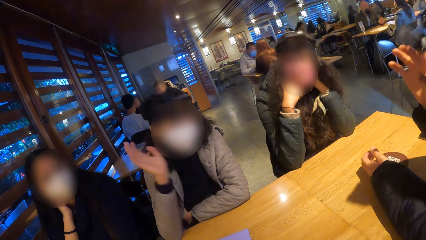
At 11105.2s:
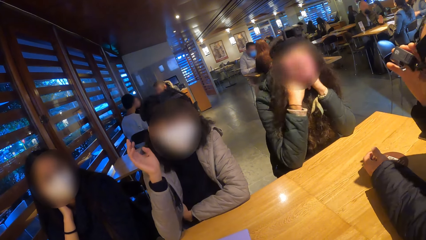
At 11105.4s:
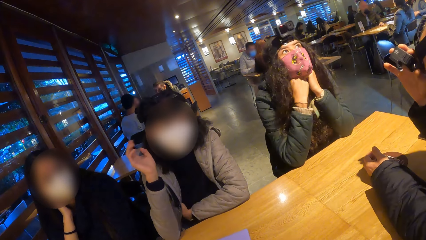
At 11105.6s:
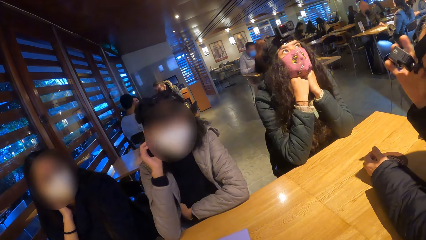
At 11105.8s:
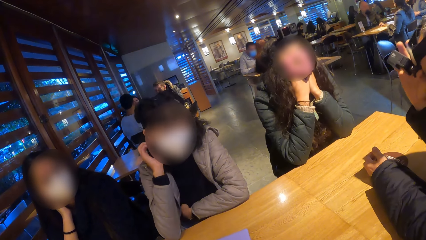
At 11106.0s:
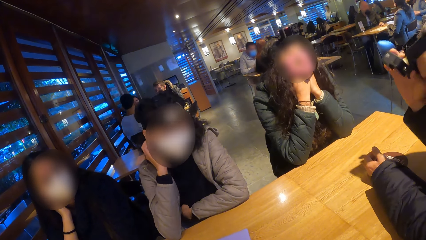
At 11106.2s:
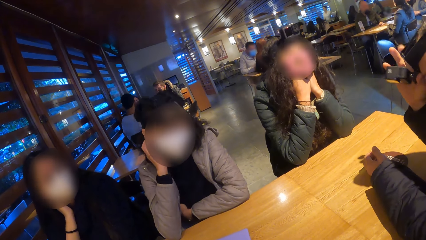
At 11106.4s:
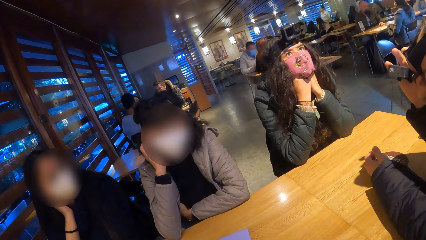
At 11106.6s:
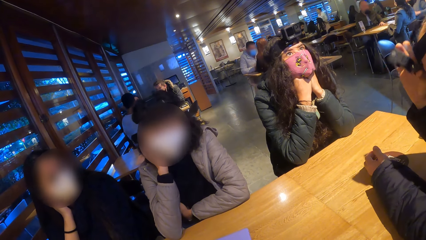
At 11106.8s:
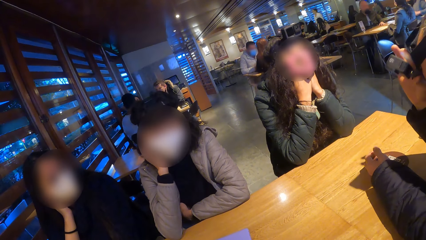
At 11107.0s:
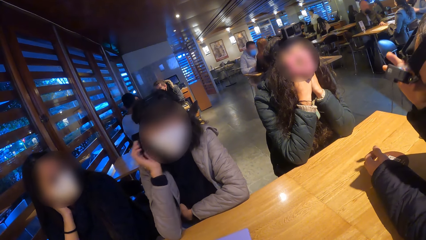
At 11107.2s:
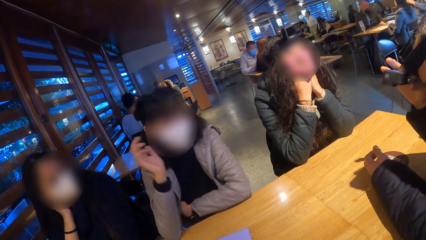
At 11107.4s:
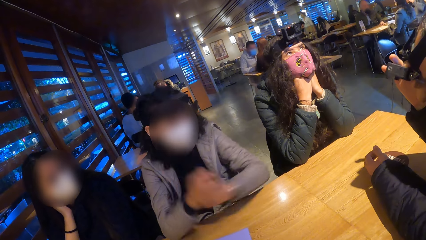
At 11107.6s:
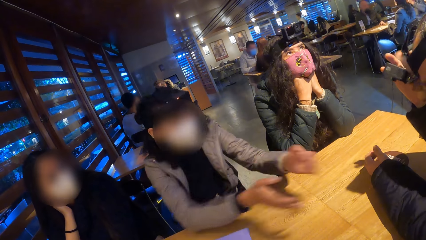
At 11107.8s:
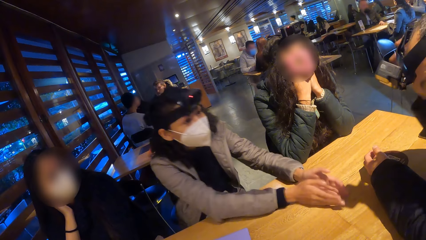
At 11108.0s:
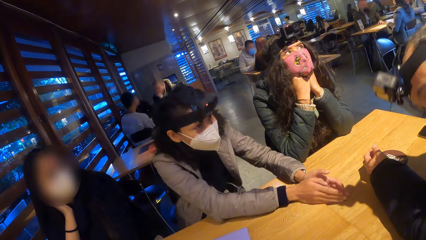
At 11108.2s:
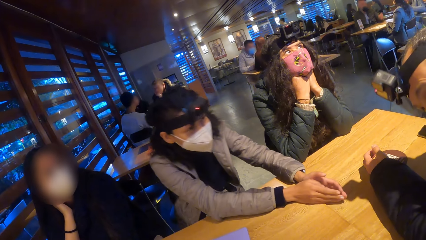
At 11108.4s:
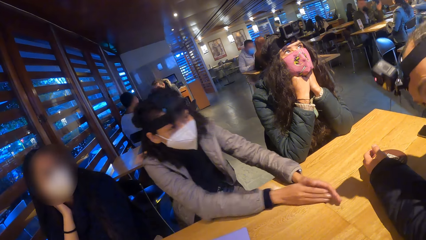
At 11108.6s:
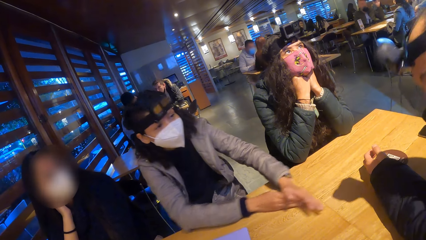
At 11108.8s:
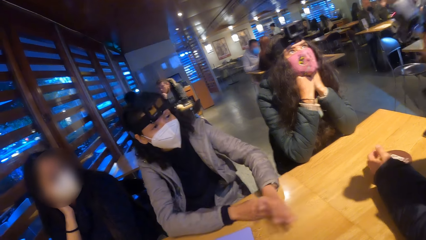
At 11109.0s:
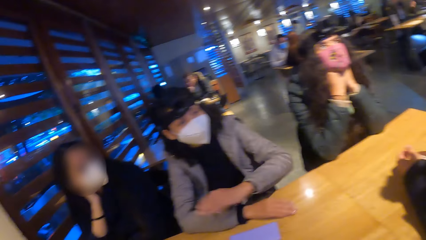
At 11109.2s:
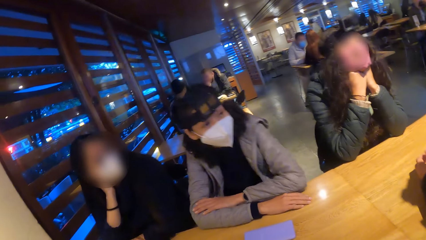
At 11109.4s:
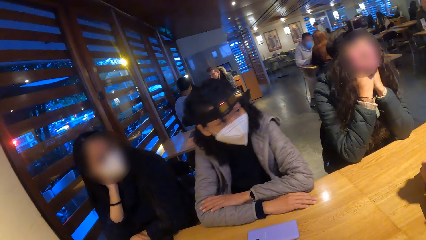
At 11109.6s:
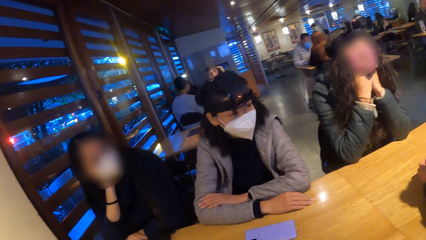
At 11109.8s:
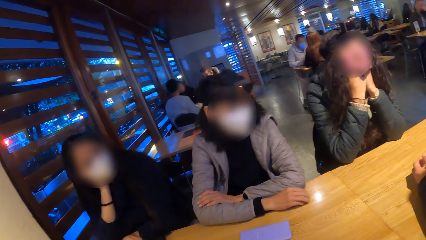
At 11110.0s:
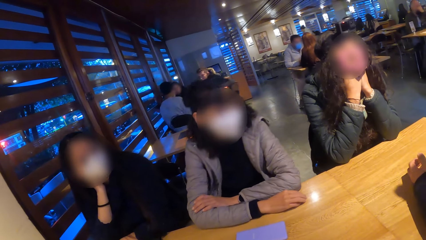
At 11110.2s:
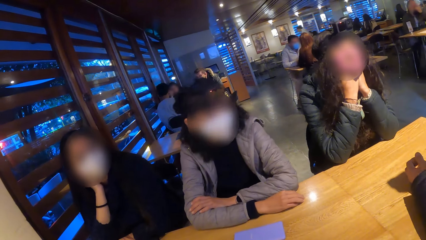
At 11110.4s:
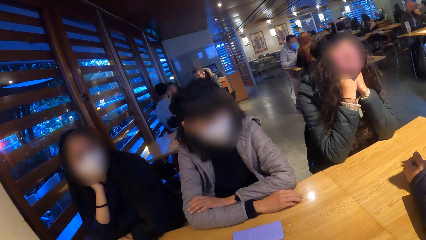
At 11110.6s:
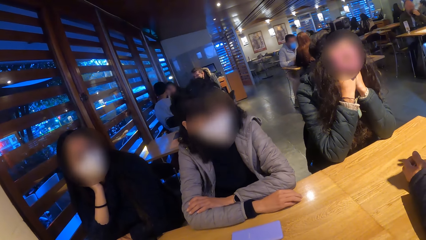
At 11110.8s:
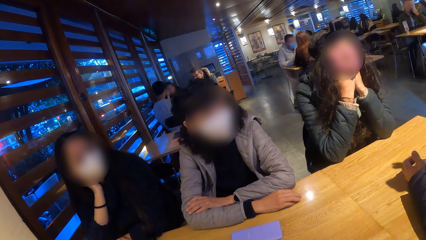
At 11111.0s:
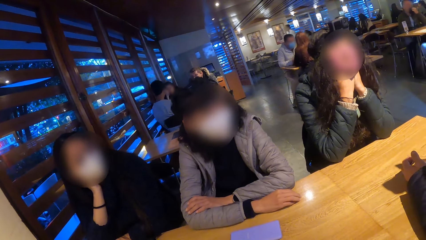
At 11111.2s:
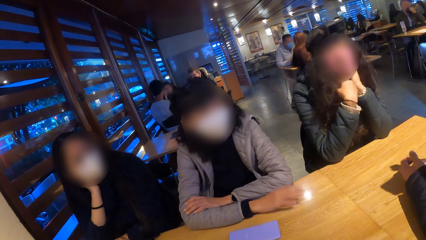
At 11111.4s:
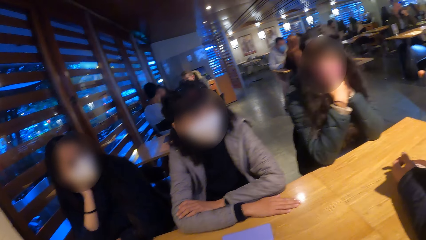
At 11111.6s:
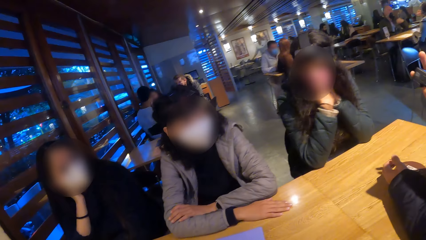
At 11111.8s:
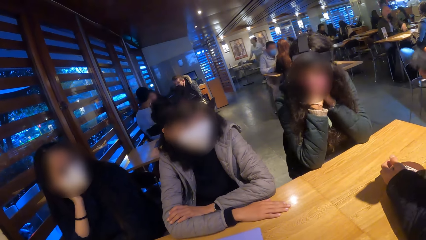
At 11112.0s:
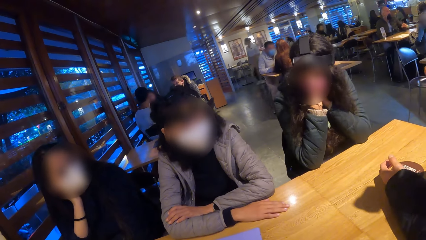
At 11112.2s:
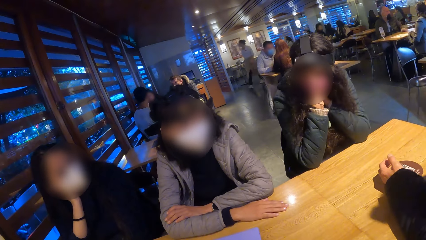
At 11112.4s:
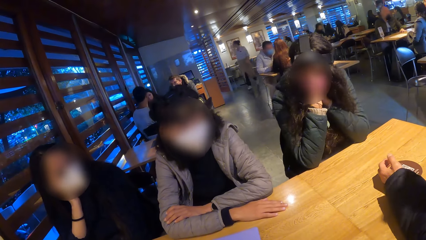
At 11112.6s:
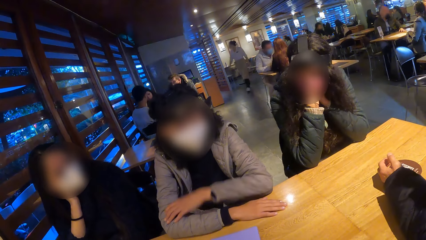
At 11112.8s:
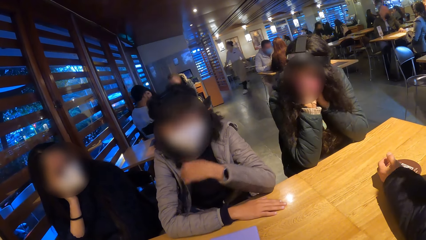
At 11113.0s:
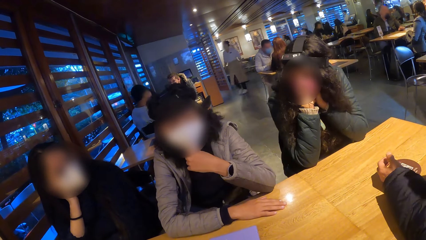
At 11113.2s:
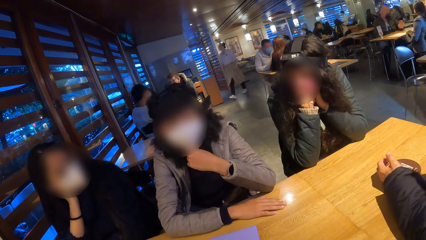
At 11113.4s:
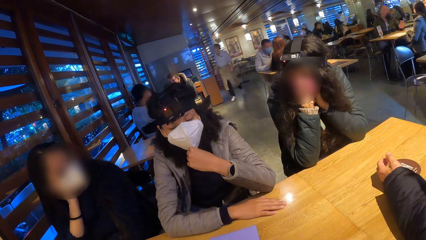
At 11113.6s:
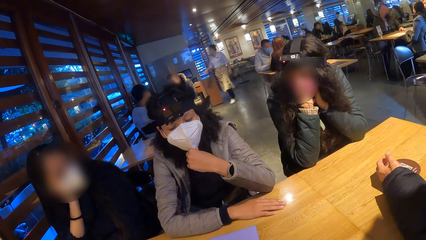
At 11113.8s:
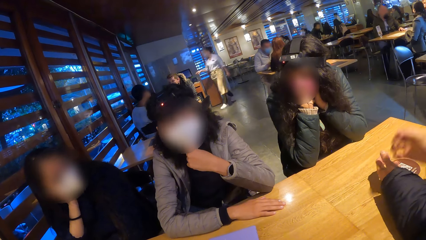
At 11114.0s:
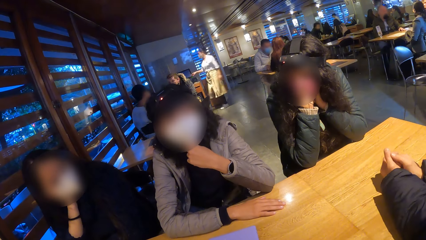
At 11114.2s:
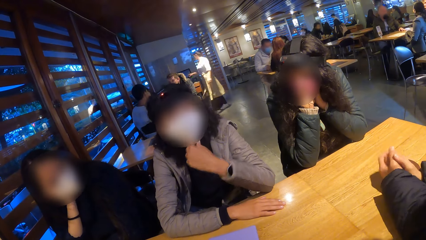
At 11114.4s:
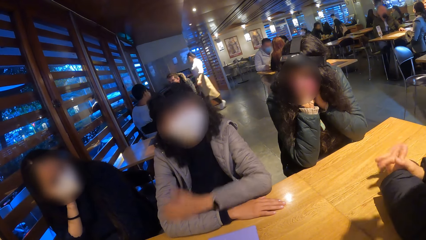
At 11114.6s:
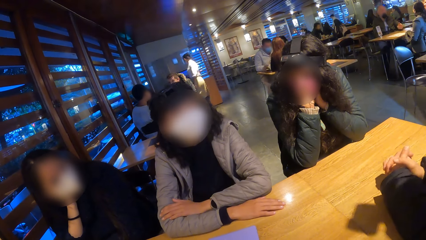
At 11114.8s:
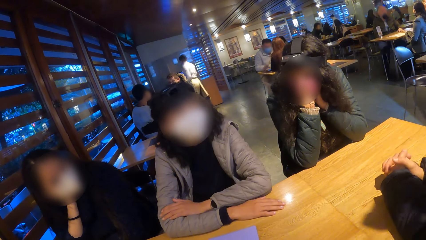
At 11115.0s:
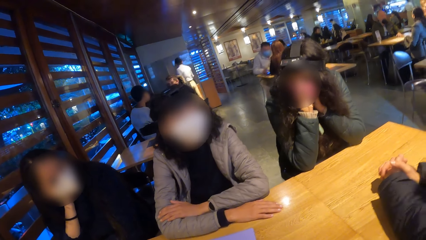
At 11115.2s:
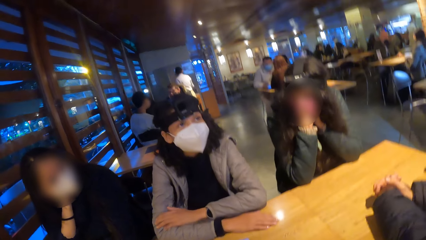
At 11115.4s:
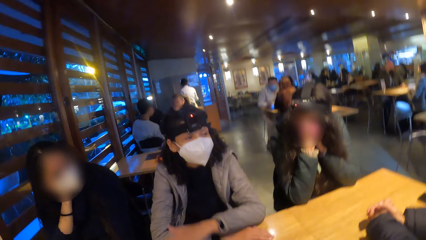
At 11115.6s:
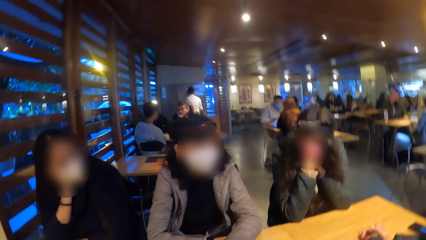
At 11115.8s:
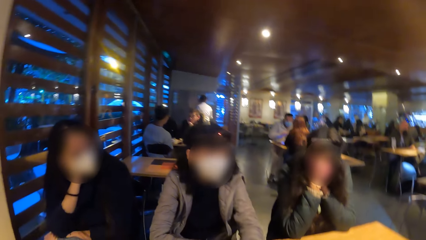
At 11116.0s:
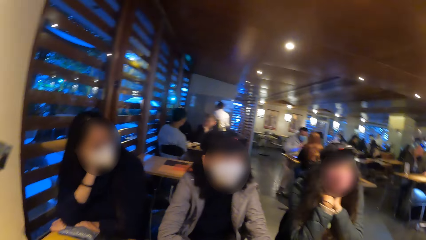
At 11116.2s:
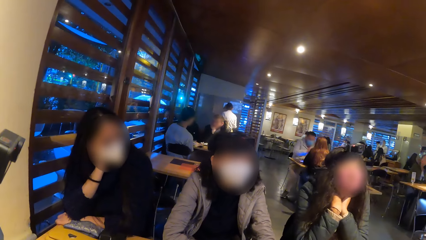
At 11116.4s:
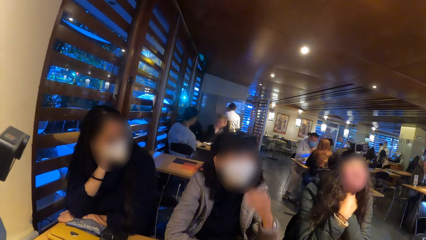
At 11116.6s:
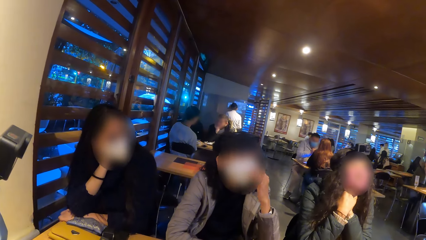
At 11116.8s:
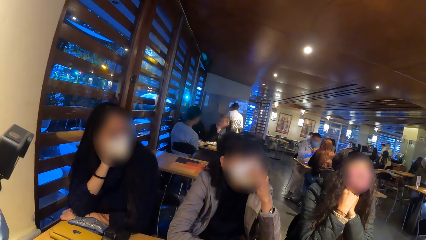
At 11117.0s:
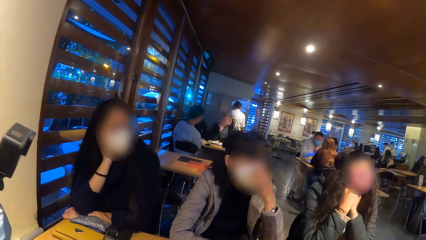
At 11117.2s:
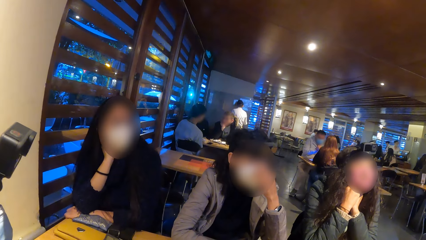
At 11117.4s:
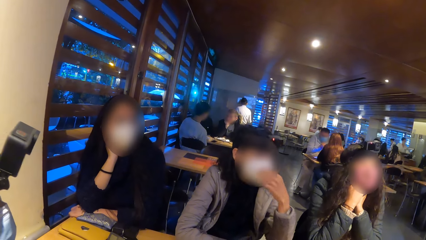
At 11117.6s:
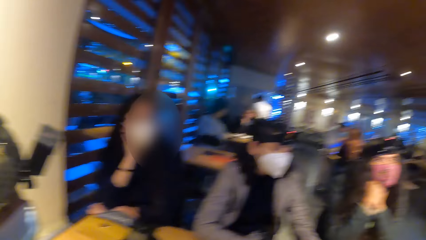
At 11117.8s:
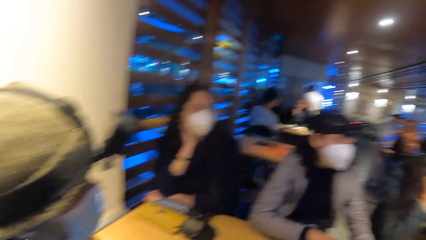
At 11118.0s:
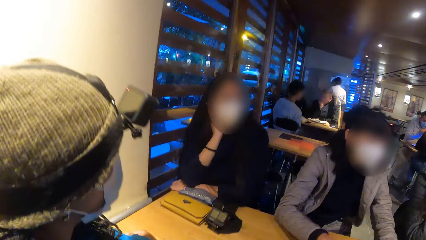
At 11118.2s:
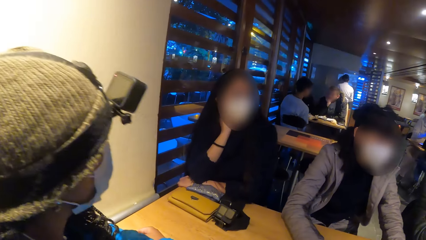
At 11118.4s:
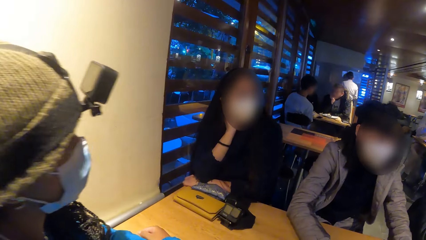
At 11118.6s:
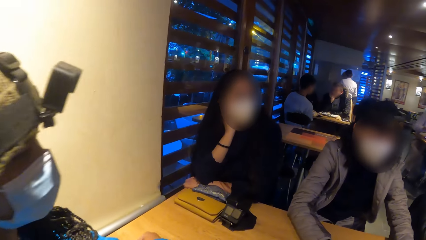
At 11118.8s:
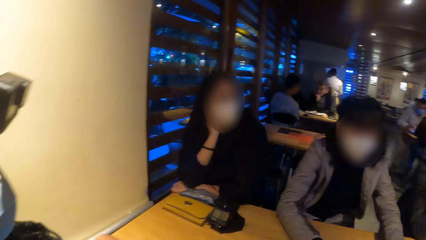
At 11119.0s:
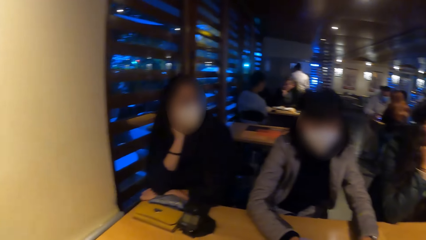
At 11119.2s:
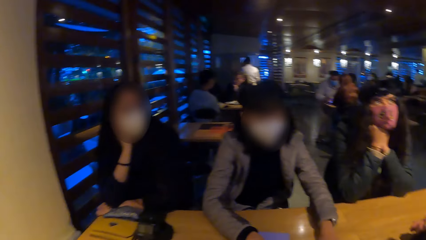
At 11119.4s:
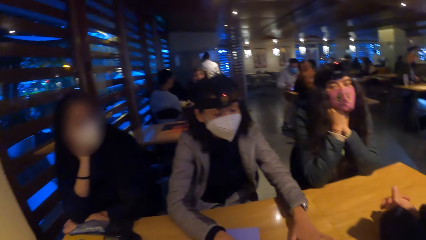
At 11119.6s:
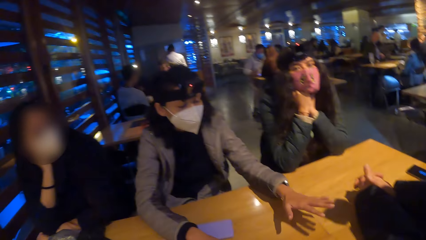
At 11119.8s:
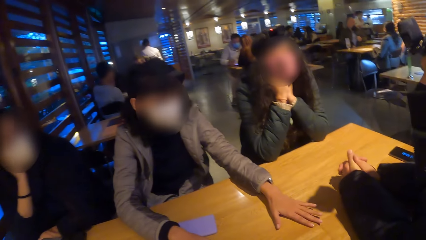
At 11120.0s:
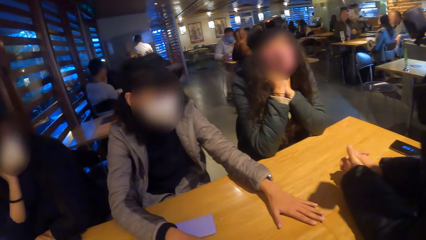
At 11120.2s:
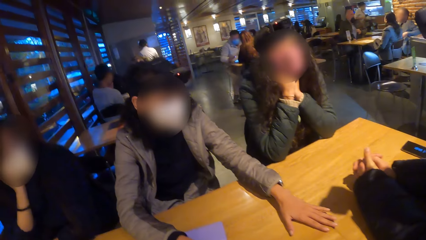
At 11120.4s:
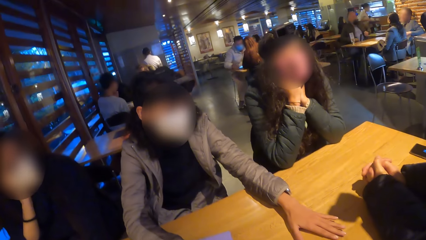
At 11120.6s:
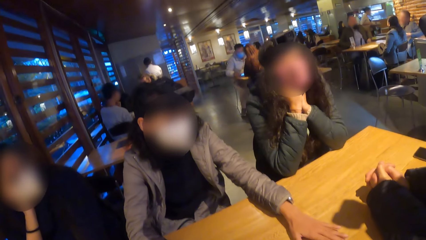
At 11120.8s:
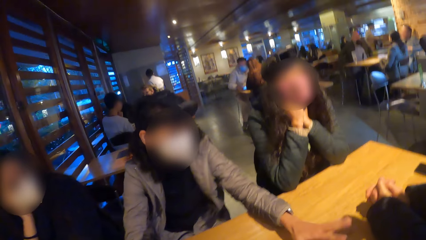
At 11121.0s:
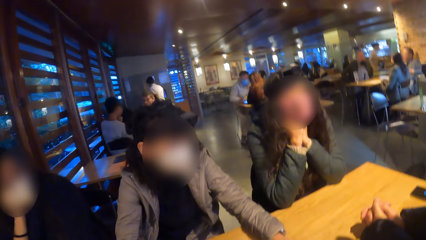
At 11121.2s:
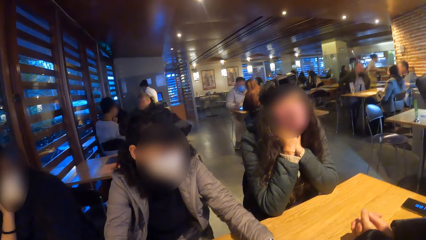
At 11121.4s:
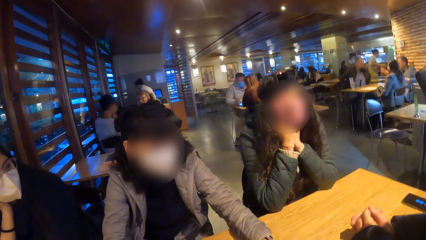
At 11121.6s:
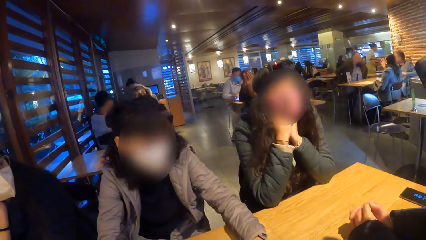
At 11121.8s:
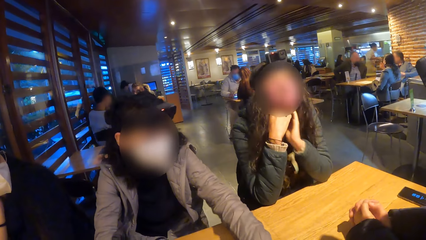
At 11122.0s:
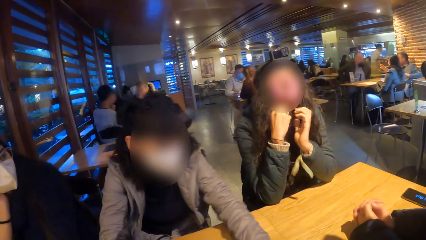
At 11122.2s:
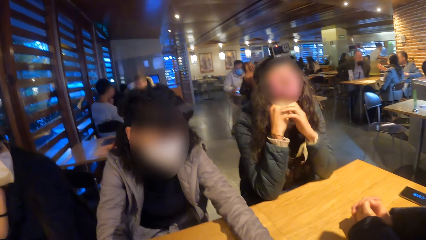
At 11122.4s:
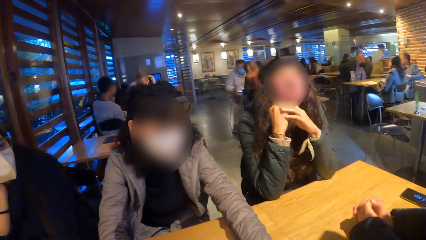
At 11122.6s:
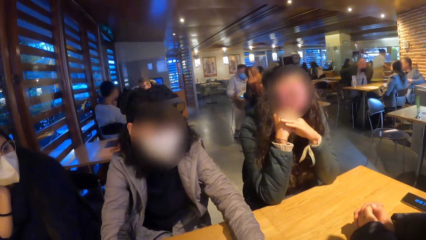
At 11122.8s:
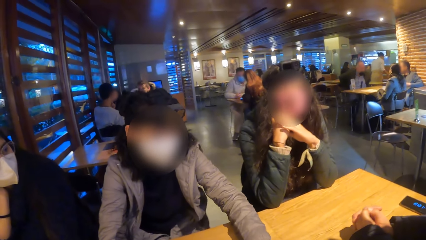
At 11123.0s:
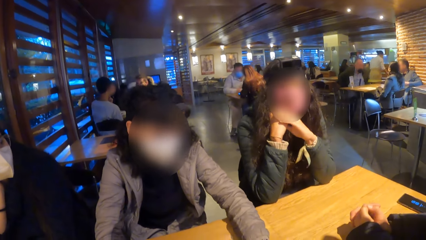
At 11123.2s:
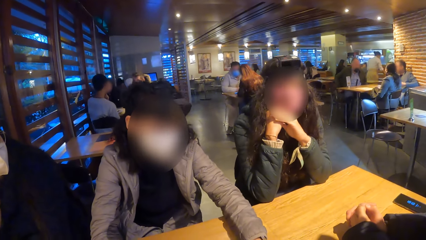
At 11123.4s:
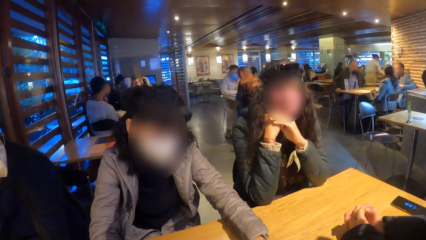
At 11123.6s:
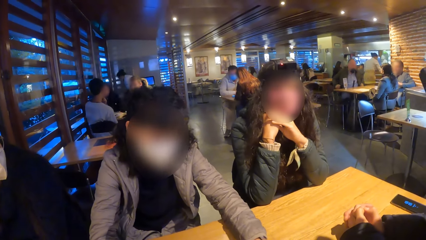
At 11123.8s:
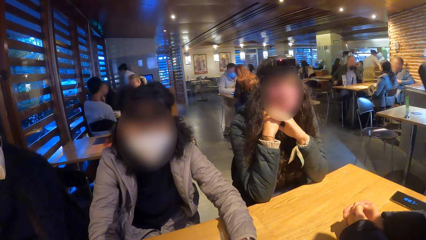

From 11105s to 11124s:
A woman places her right hand on her cheek. She gestures with both hands.
